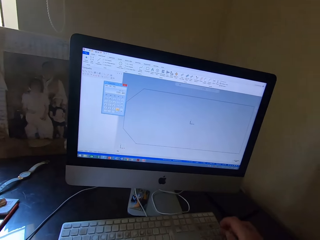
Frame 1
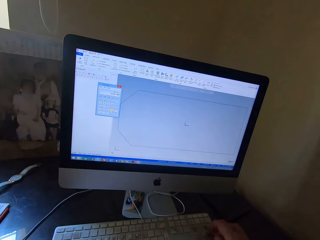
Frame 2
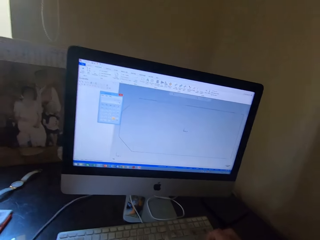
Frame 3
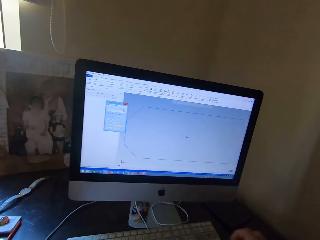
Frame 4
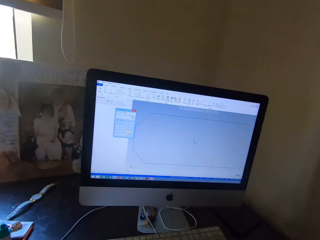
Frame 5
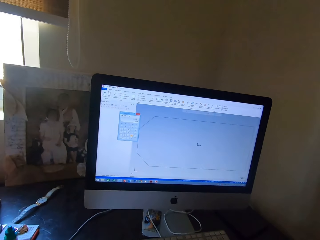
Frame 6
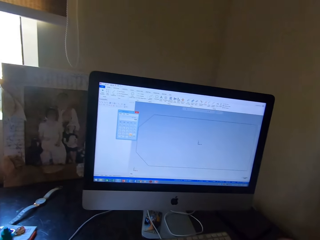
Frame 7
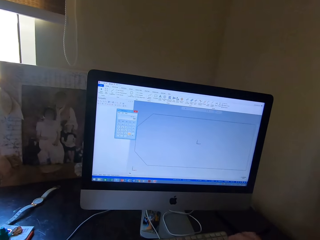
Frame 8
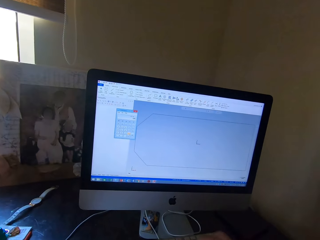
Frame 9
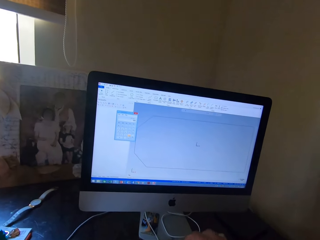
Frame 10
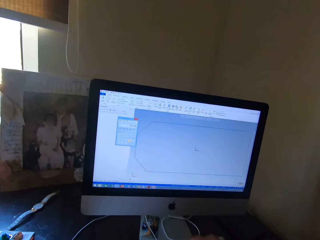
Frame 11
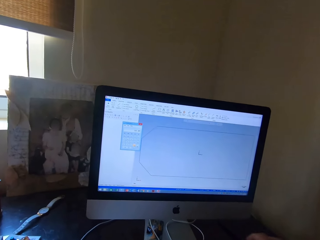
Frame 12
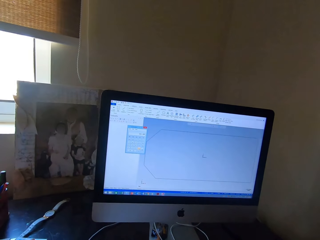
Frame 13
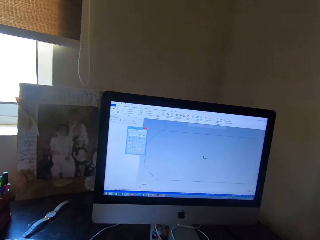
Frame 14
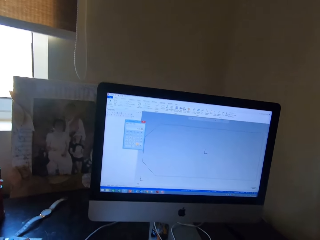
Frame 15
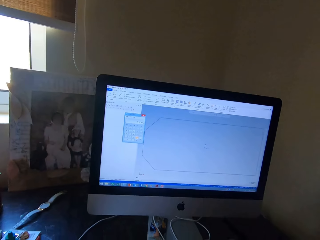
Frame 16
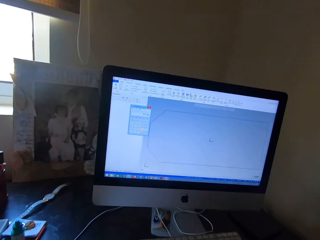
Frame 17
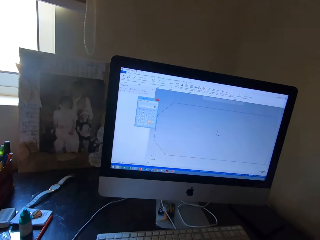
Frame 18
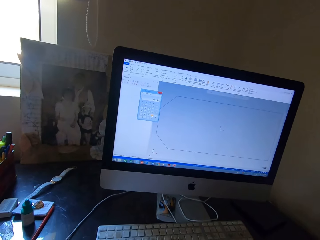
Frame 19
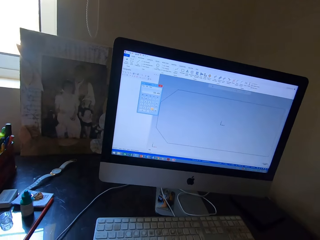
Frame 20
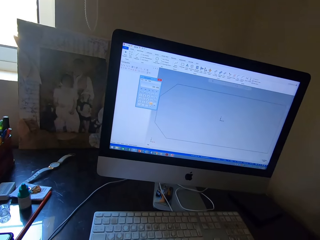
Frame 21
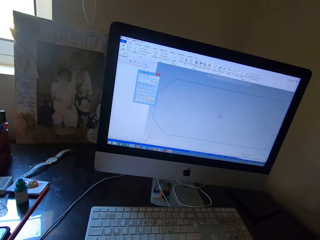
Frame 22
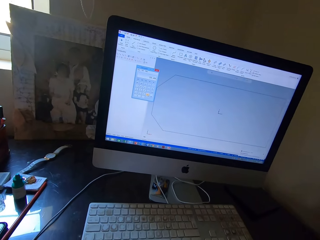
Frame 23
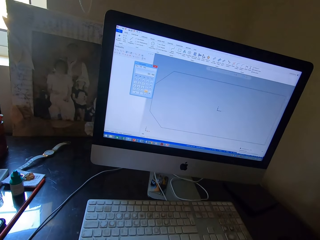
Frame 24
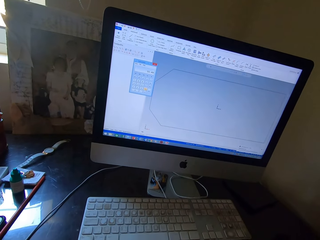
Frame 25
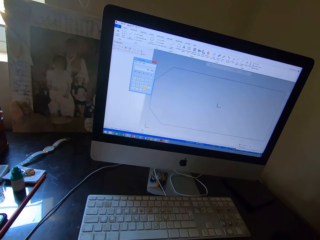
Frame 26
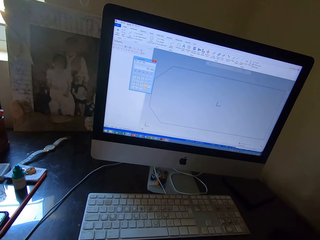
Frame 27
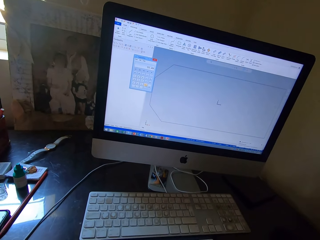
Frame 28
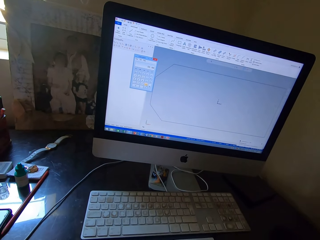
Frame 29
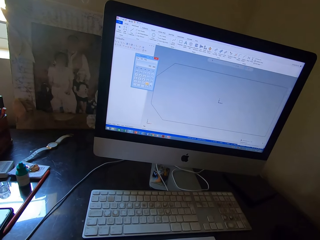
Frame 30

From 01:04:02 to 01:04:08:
The camera wearer types on the computer keyboard.

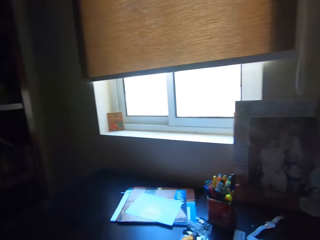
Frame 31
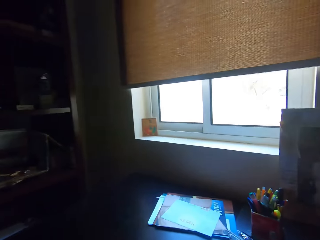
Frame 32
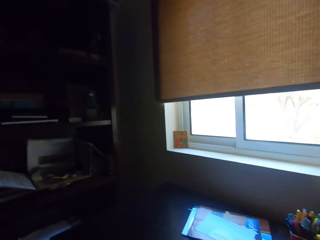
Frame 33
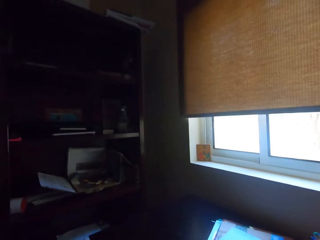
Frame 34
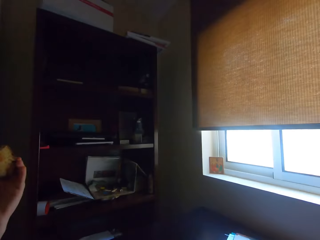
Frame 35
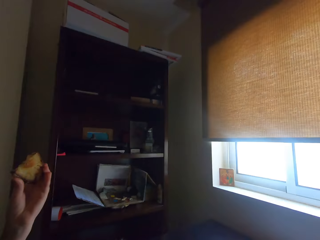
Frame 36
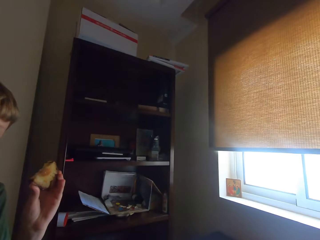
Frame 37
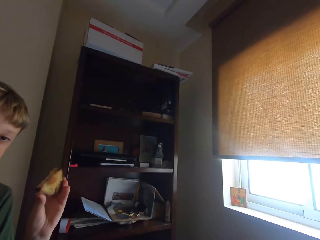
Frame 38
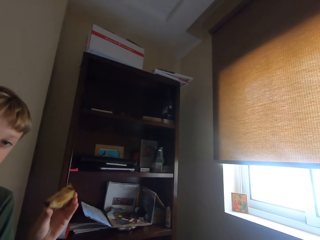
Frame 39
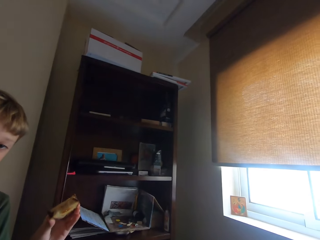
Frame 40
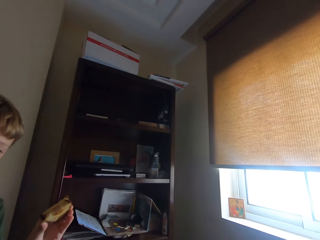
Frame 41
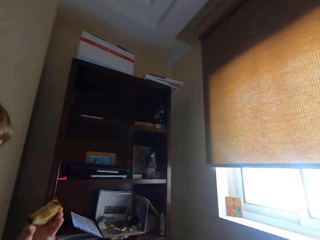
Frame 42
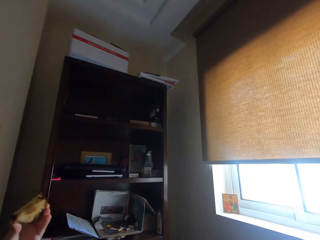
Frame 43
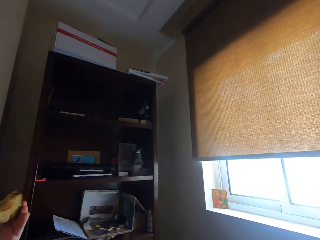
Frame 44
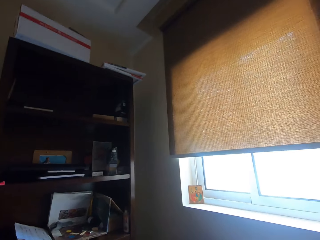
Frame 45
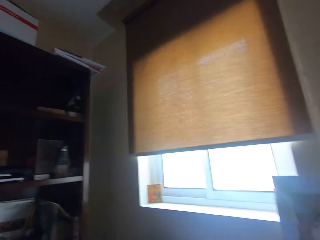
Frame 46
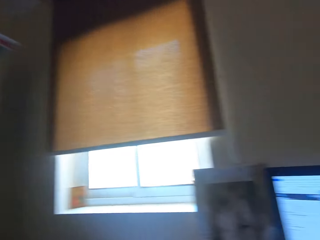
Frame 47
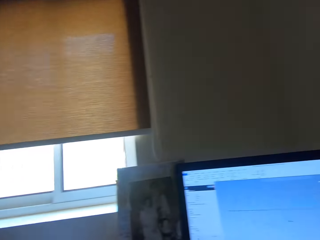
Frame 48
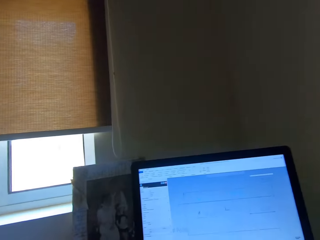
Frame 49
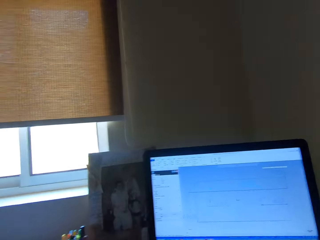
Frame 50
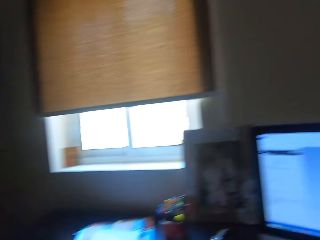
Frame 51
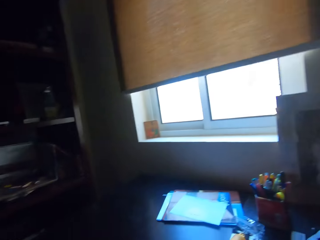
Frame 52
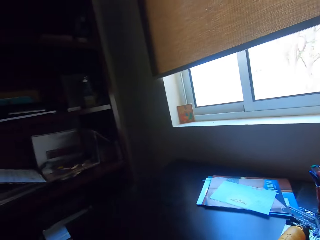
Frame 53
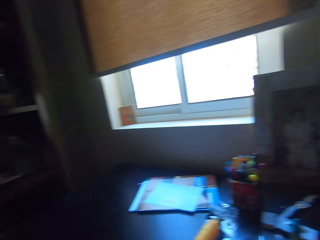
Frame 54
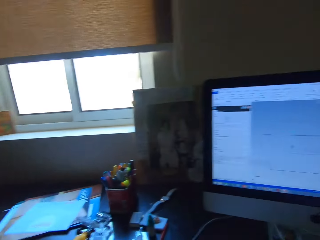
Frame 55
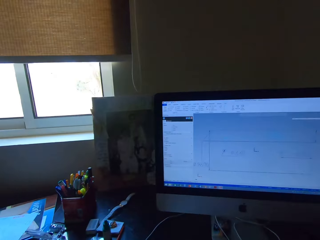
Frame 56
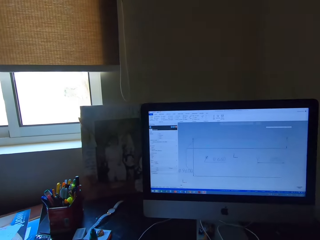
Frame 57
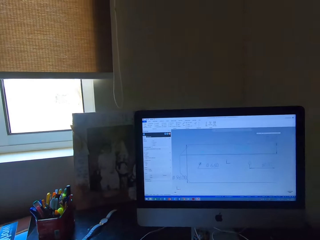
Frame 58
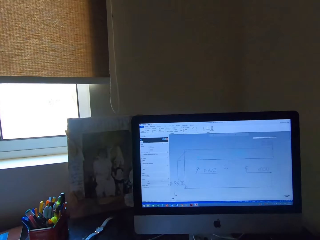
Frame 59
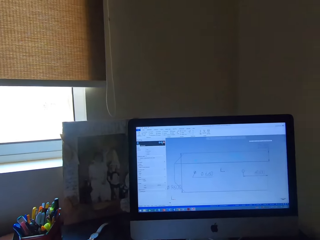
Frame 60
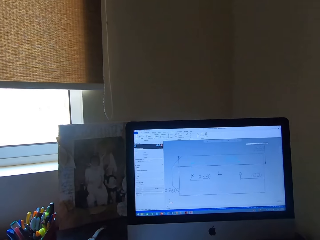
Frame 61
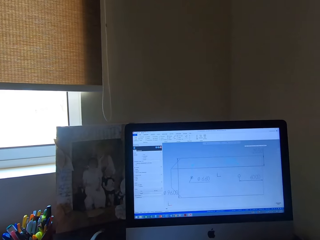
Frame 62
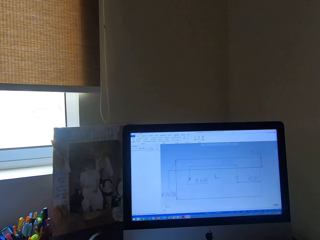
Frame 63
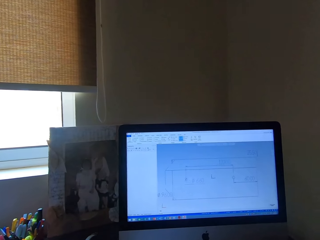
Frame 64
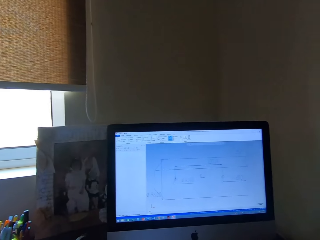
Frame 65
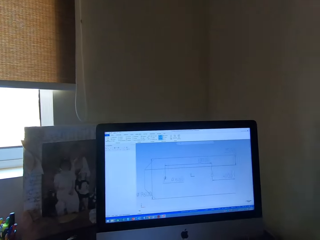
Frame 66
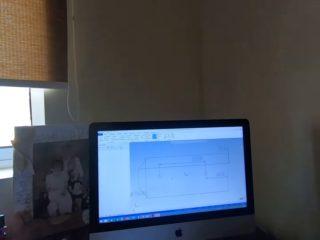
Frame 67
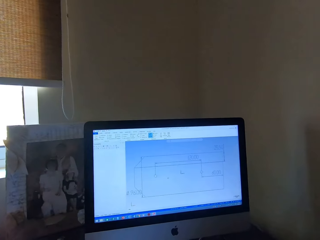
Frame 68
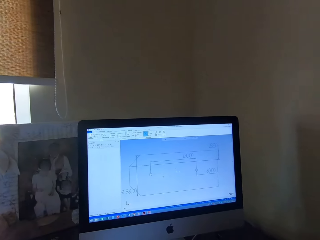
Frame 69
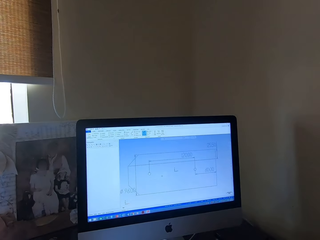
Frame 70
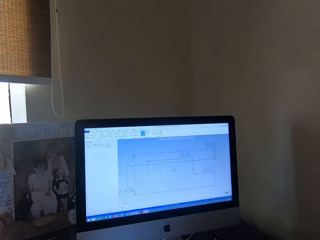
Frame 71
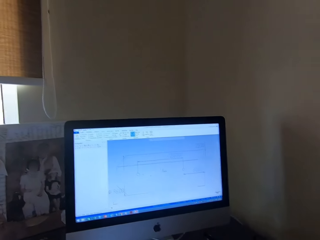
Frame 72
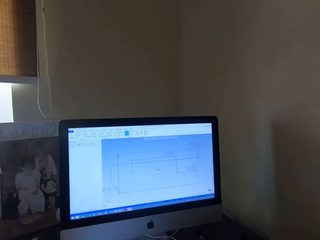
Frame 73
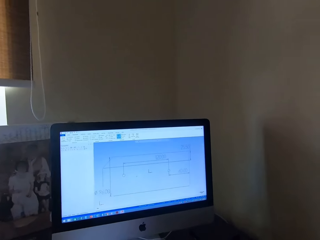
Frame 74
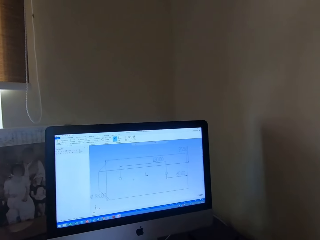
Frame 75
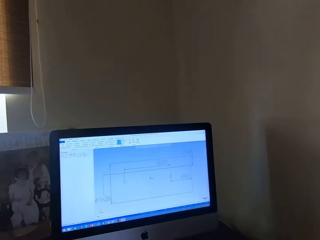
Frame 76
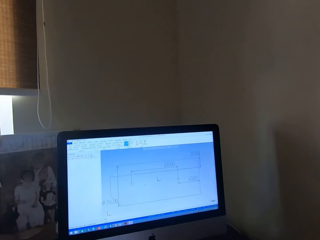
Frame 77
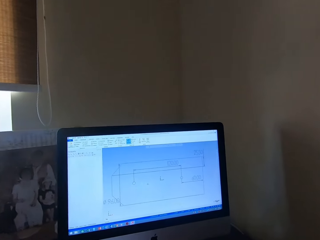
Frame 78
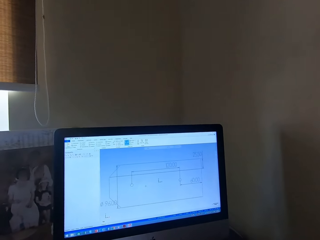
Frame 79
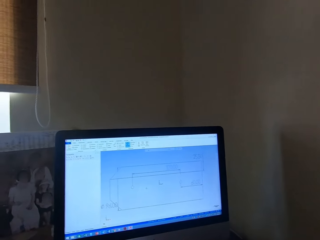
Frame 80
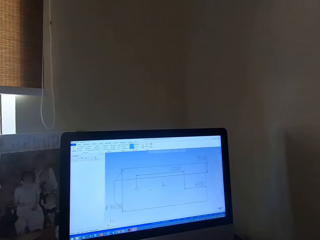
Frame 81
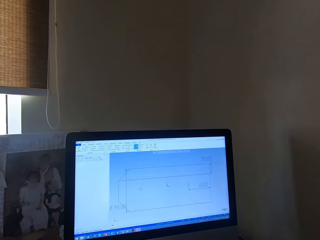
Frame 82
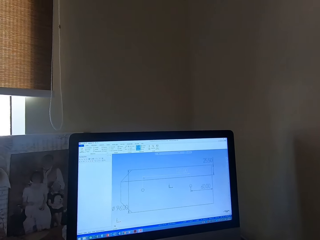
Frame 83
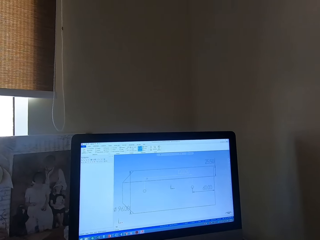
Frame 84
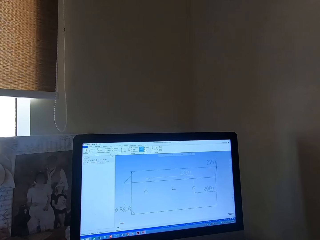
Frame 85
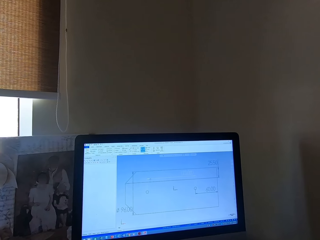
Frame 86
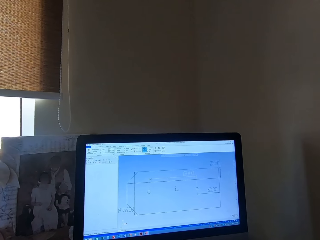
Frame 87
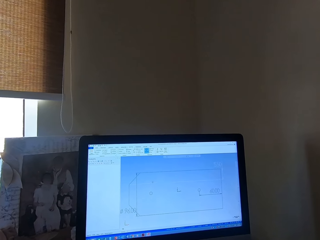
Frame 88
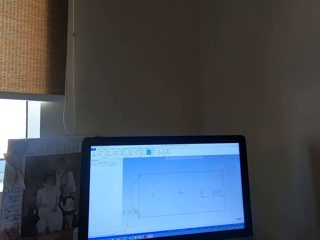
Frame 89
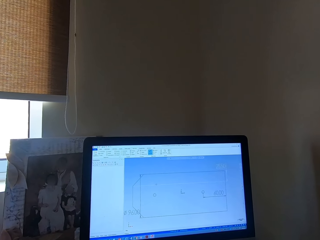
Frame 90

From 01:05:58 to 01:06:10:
A man holds something. The camera wearer looks at the man. They operate a computer.

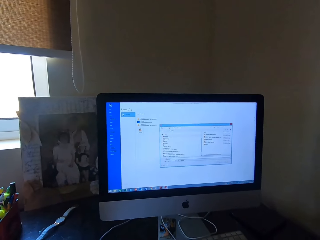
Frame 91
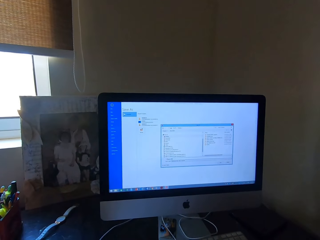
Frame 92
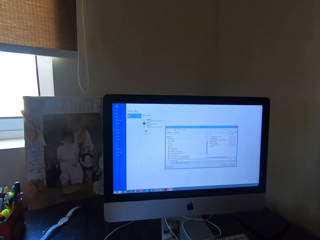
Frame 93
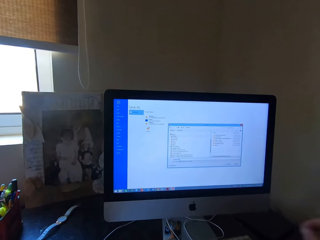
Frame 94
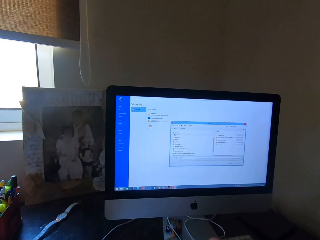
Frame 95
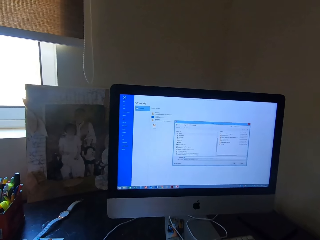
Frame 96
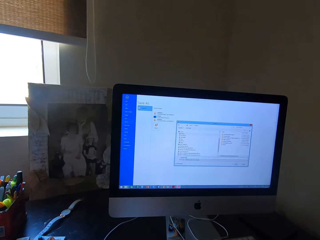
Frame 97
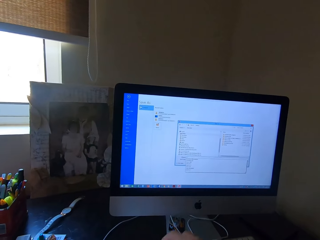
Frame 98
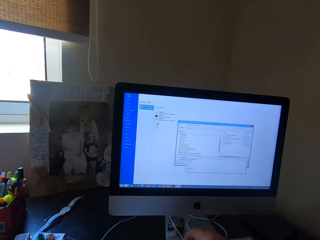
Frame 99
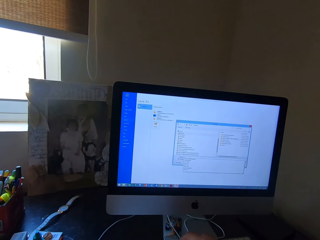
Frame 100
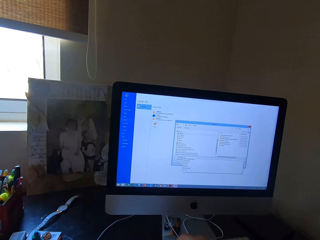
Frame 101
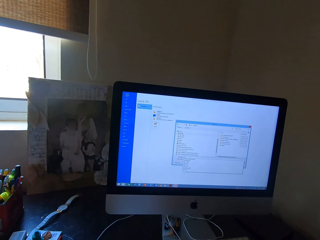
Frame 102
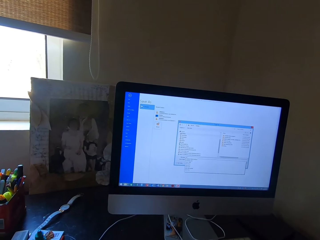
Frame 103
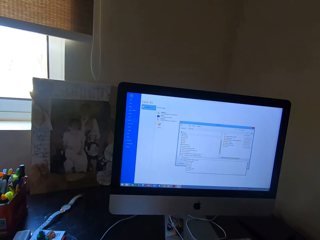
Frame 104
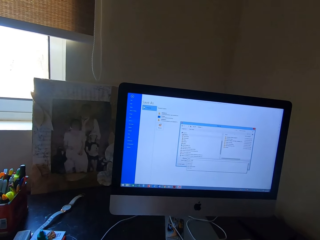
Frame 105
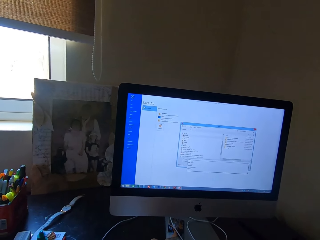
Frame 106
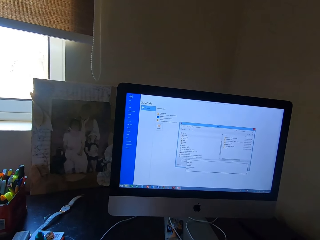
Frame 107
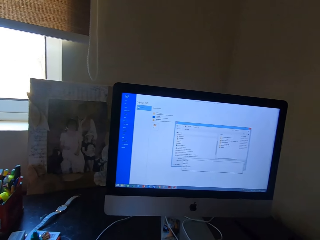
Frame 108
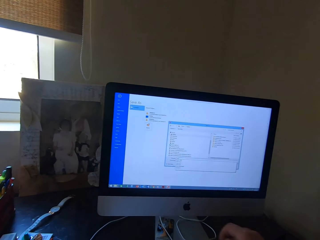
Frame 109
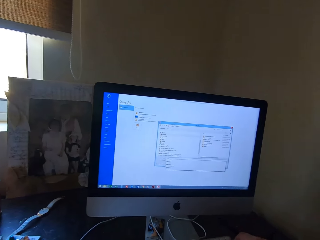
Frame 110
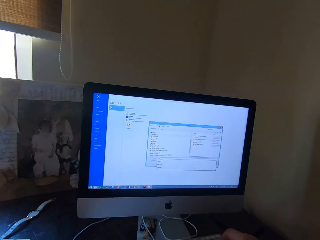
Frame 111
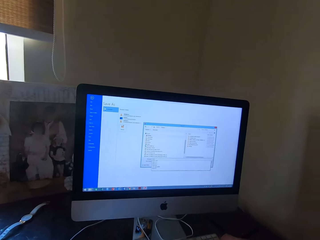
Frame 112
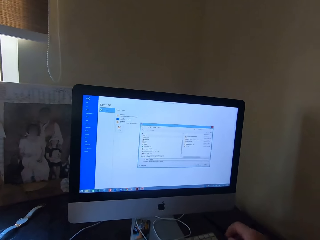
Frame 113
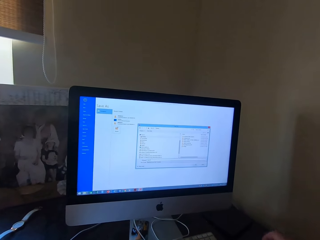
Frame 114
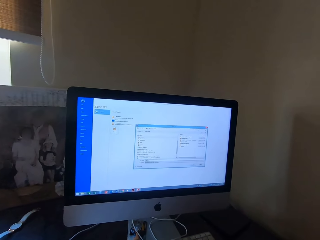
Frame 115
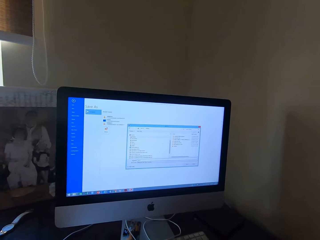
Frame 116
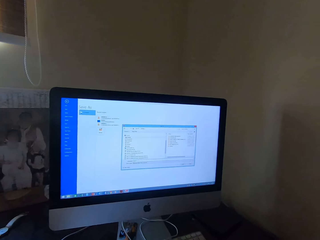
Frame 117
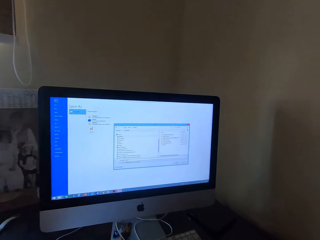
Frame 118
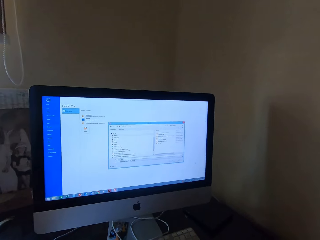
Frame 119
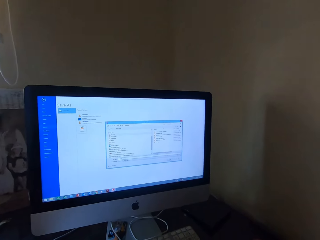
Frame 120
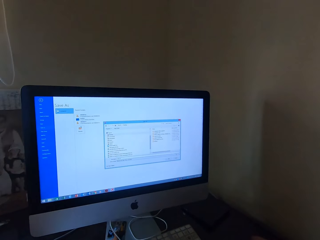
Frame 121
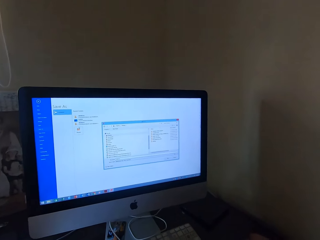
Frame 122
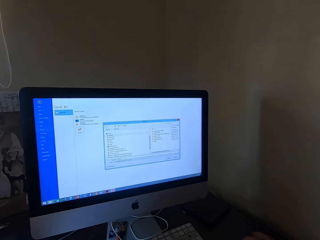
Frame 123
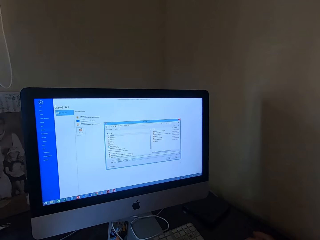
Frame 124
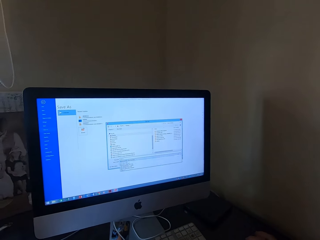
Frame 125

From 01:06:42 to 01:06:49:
The camera wearer taps on the keyboard.
